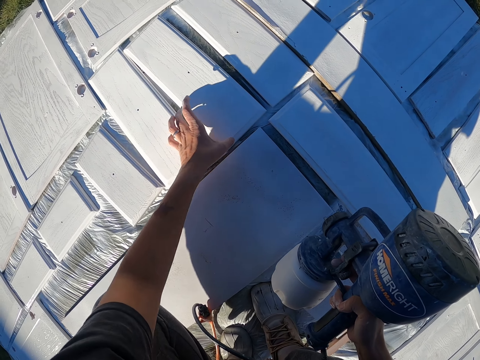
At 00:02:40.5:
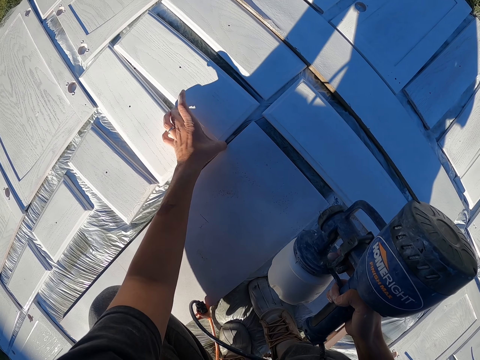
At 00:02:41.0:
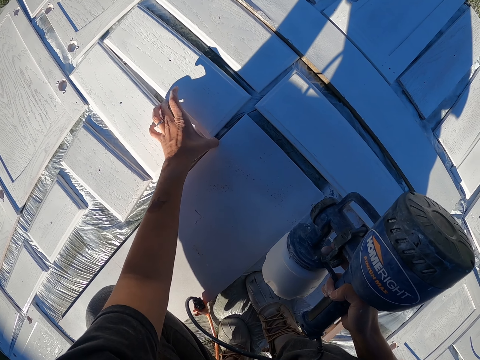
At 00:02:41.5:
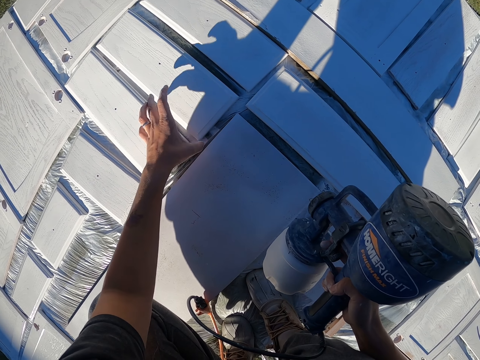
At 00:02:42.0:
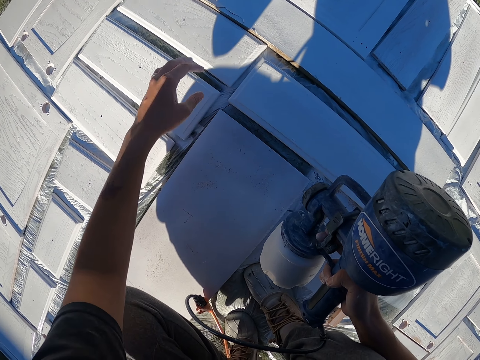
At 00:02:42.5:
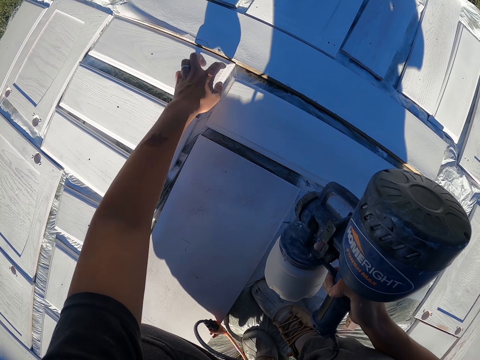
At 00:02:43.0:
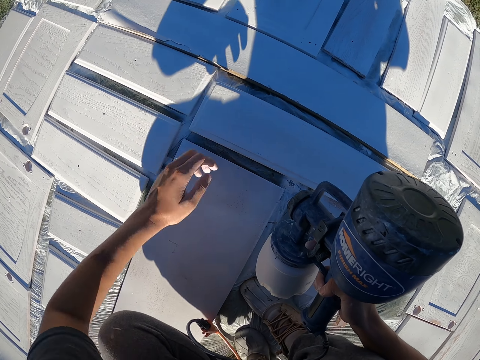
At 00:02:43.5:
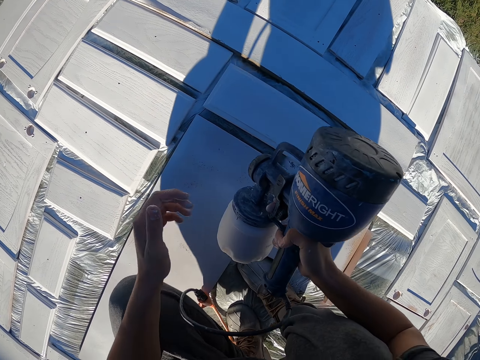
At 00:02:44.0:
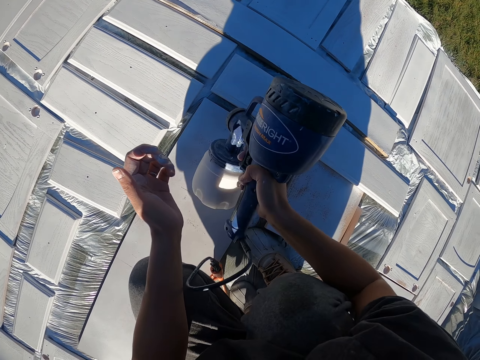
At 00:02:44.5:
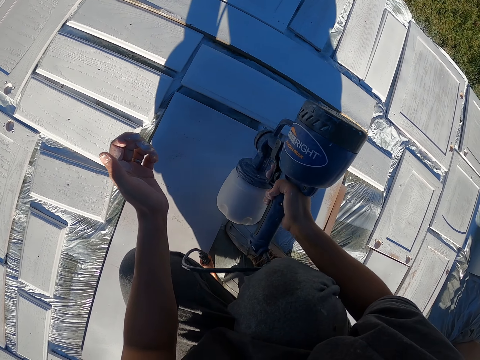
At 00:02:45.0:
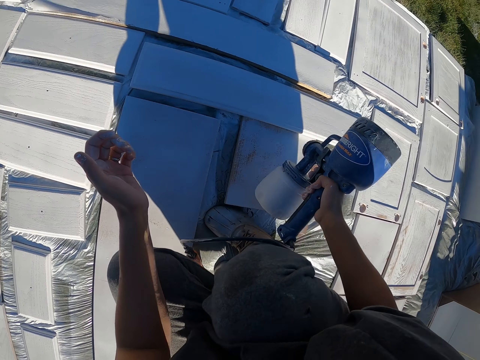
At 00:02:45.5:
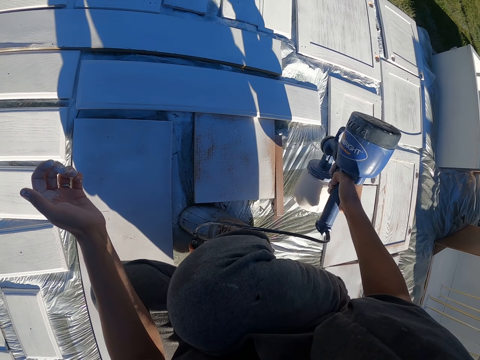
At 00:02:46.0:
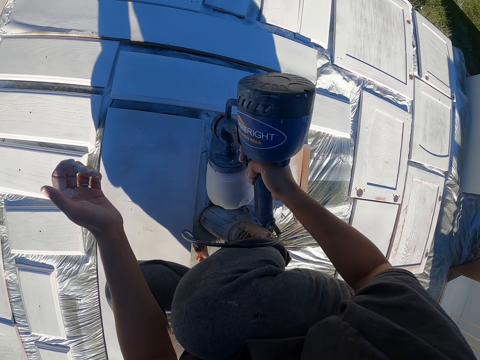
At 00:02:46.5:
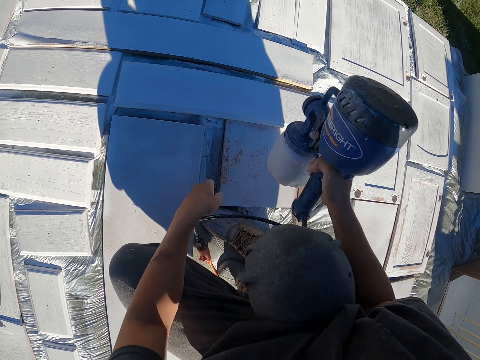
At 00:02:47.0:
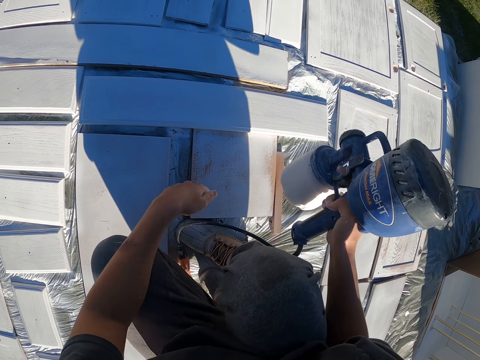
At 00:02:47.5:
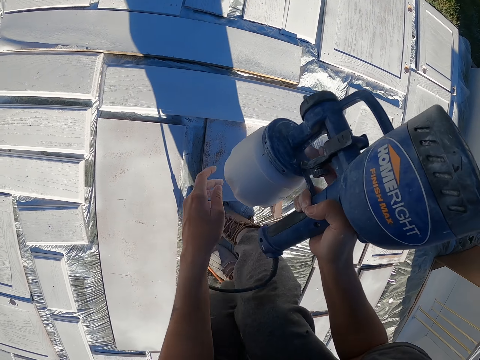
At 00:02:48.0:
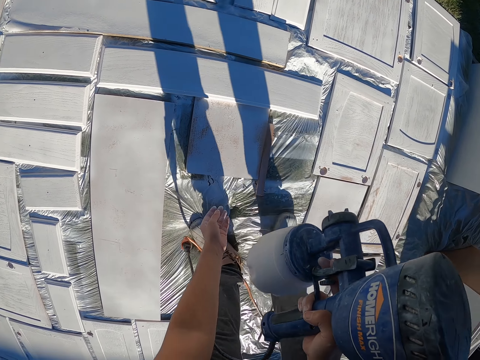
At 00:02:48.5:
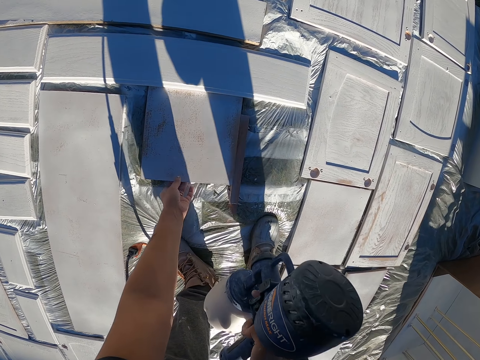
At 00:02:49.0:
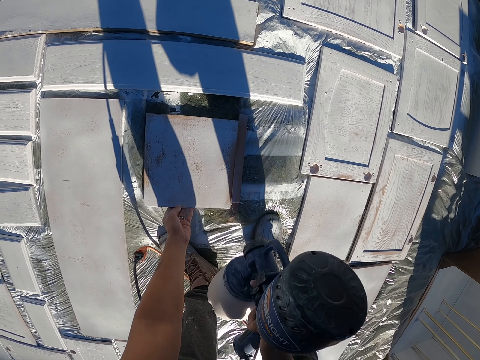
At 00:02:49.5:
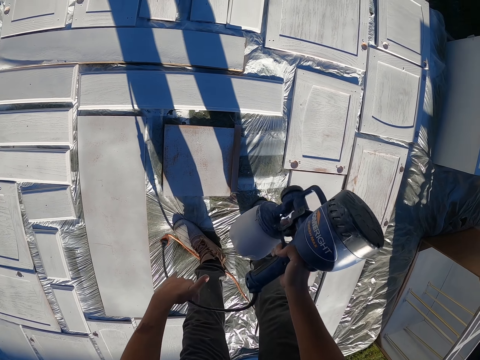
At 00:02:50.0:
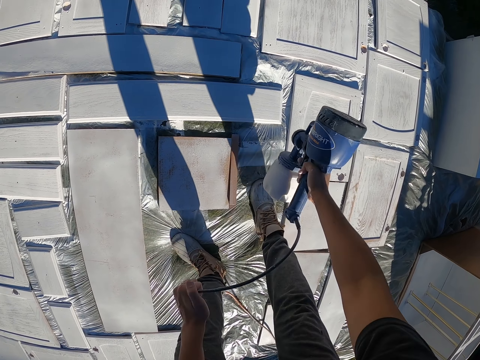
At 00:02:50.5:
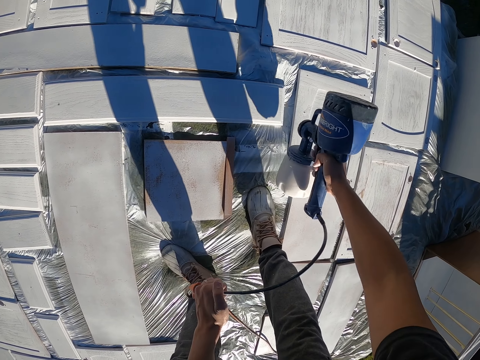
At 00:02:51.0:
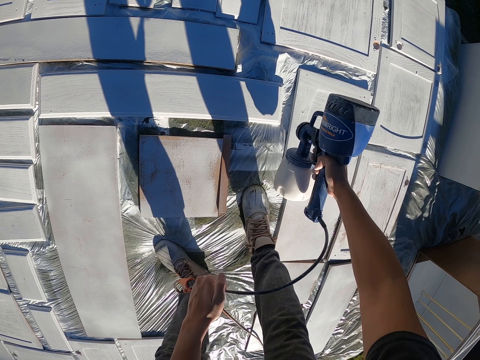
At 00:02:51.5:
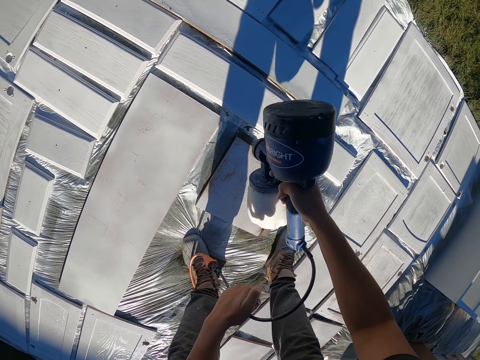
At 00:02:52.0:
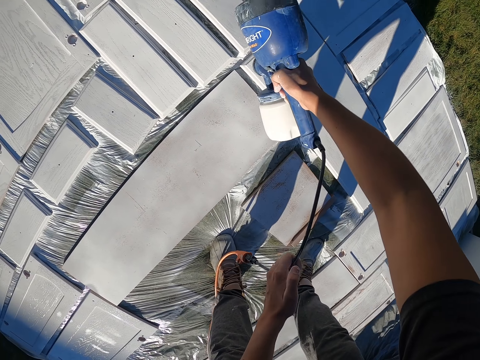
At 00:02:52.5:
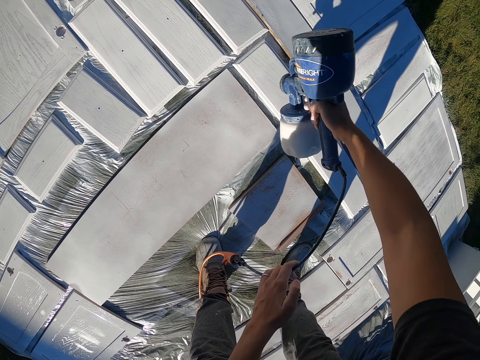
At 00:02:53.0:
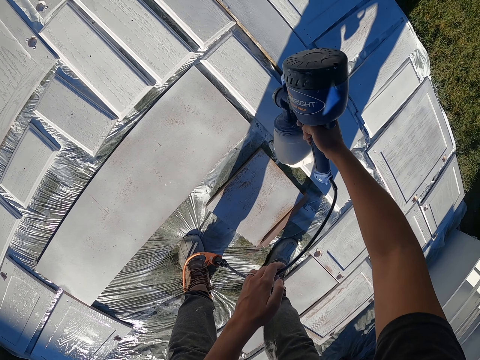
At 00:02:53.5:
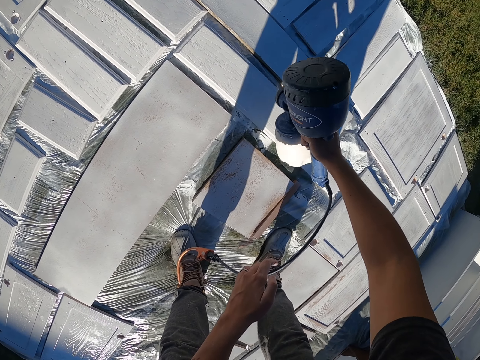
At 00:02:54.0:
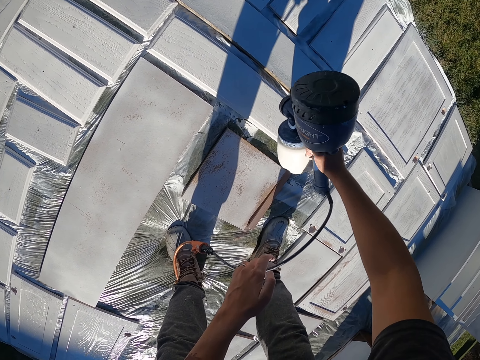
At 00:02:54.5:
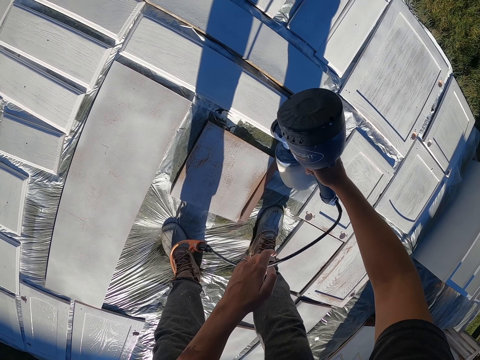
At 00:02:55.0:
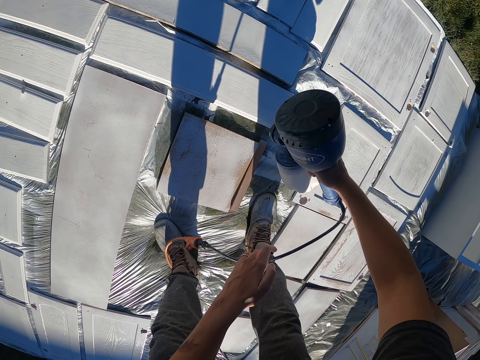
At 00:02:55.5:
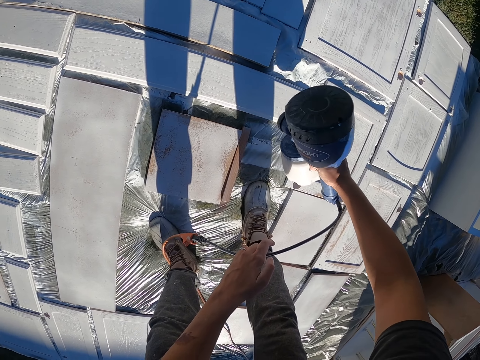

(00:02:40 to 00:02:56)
The camera wearer sprays on the wood surface. They move a piece of wood on the nylon paper. They spray on the wood surface.

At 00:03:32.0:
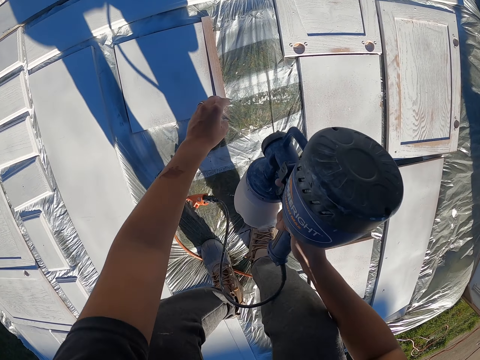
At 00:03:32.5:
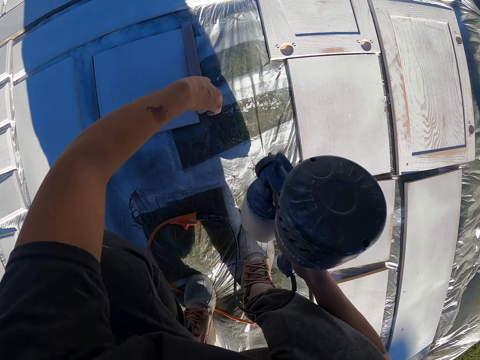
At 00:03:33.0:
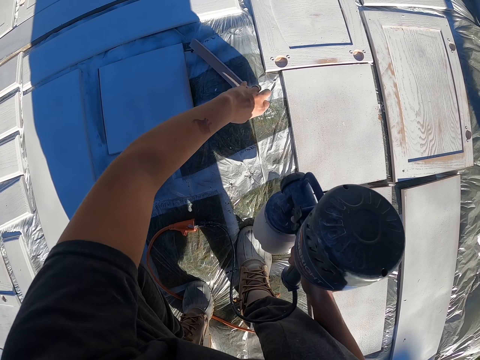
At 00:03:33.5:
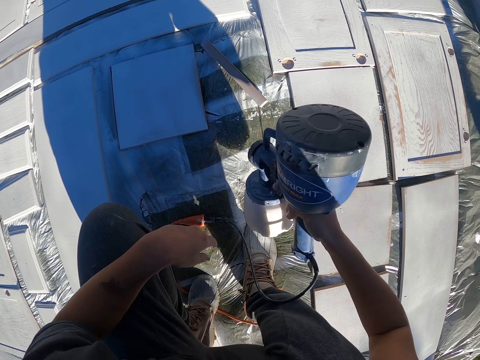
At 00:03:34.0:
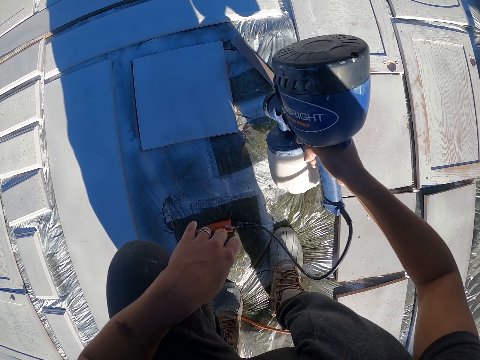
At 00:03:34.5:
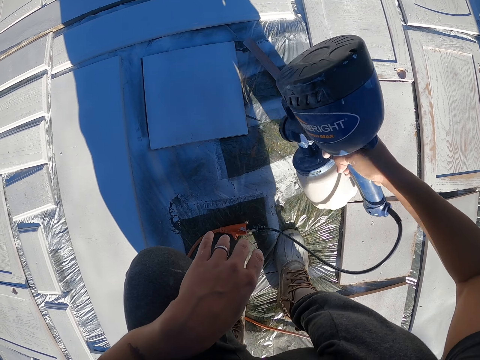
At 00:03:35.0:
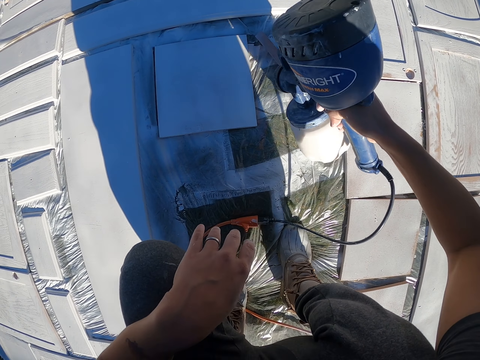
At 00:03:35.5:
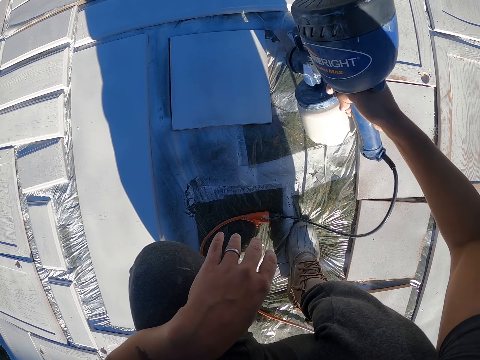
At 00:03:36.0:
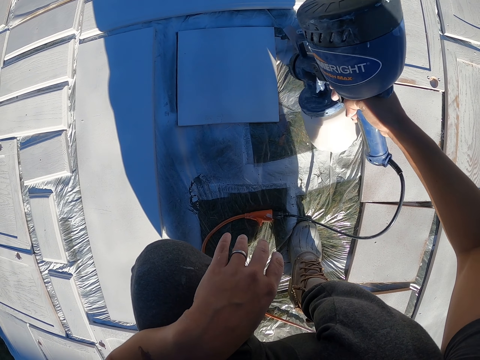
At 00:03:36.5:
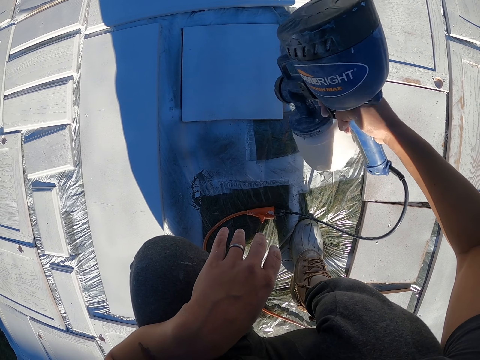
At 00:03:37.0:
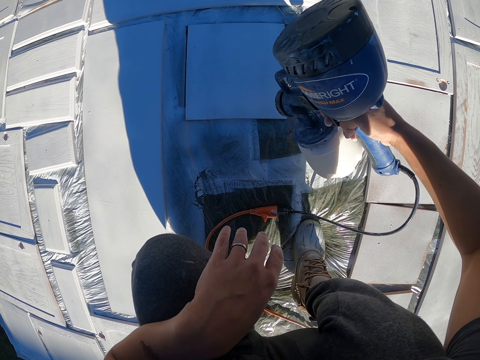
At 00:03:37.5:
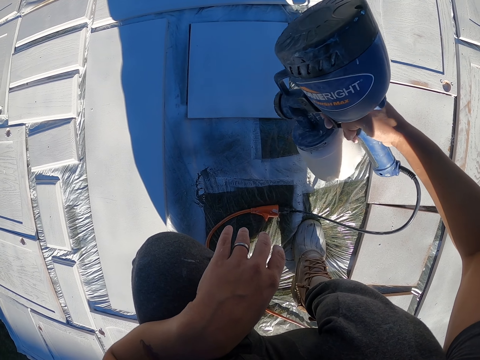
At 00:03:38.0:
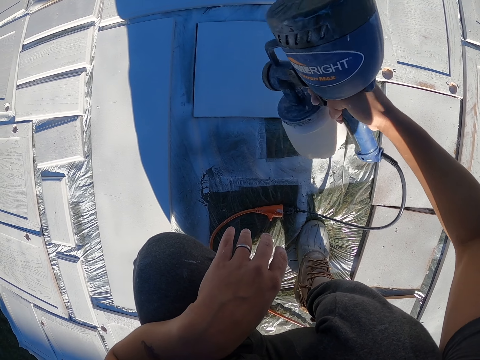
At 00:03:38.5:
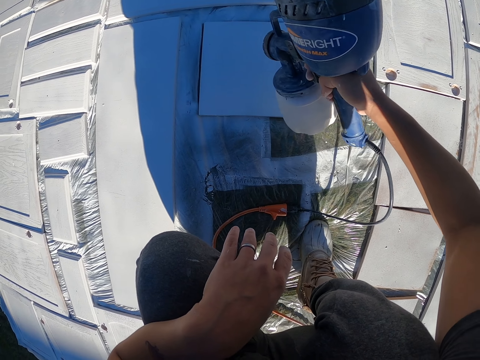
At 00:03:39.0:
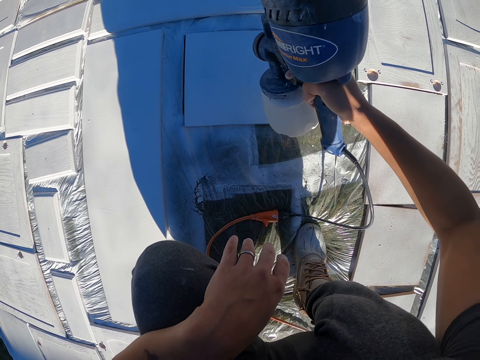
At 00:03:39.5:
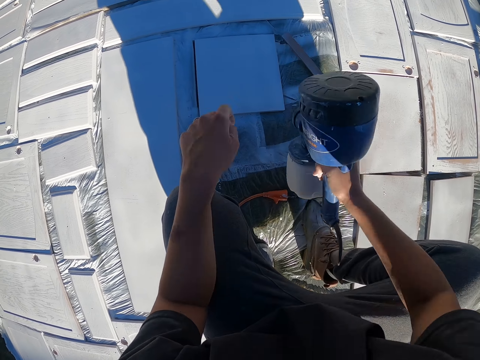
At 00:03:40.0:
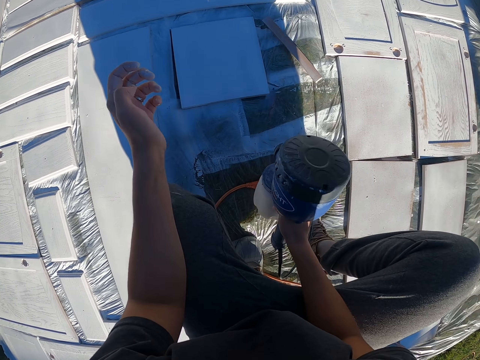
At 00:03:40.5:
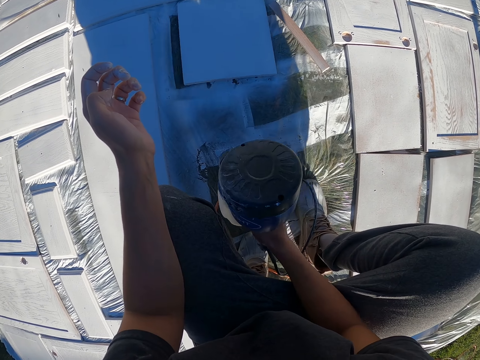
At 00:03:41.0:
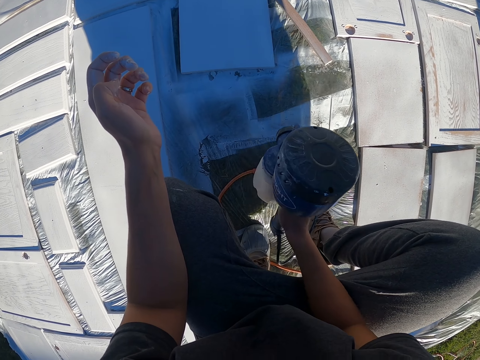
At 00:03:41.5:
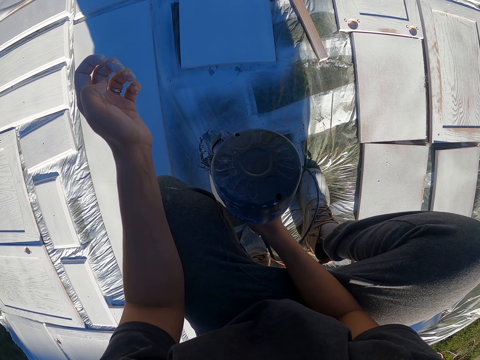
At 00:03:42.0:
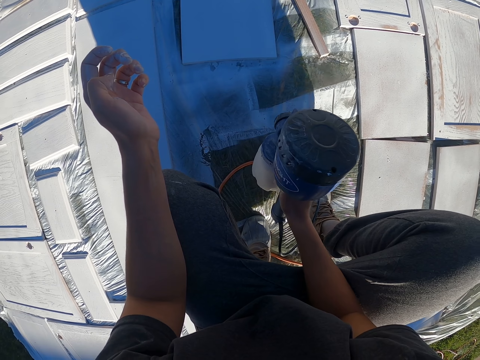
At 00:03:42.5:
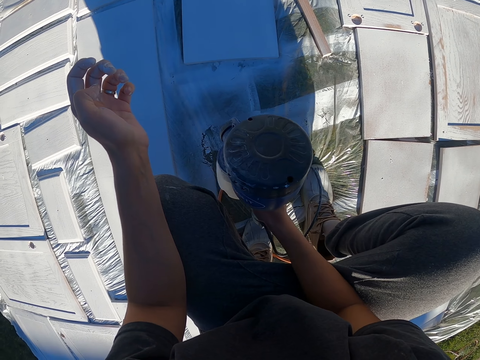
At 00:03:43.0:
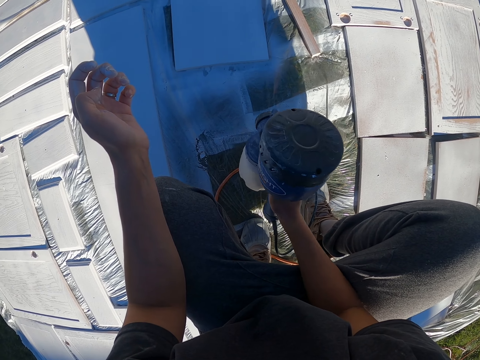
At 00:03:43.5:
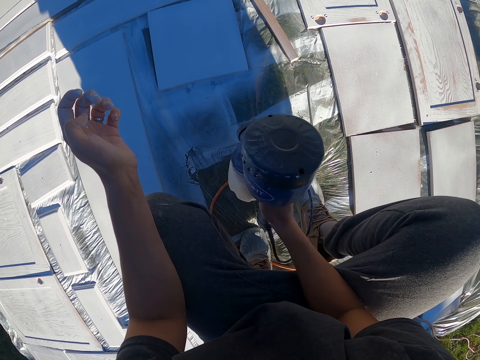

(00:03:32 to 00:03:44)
The camera wearer moves a piece of wood on the nylon paper. They spray on the wood surface.
